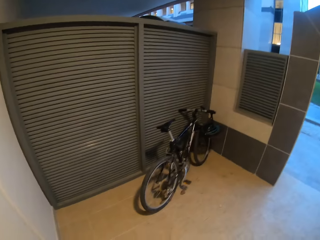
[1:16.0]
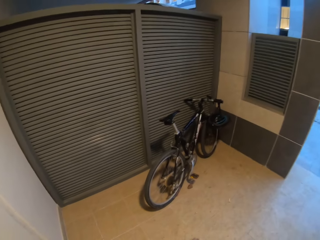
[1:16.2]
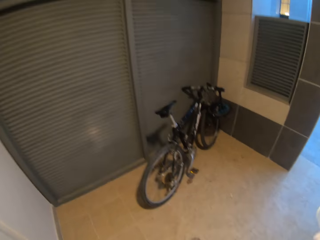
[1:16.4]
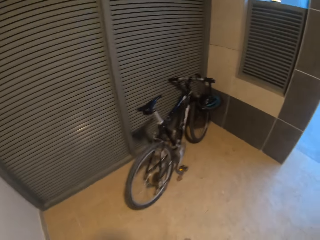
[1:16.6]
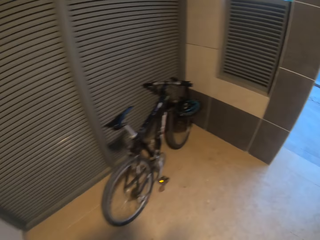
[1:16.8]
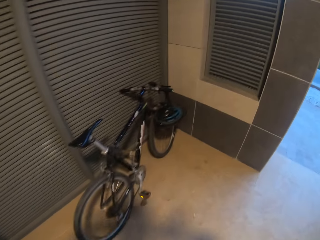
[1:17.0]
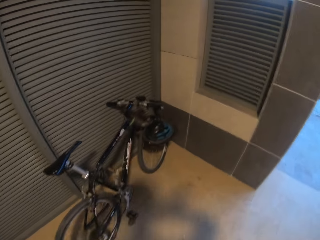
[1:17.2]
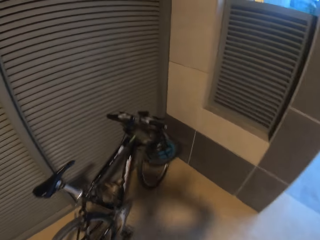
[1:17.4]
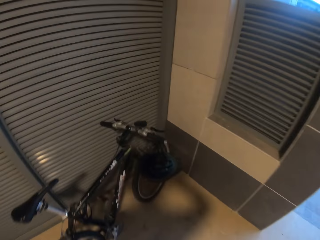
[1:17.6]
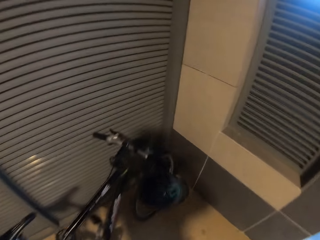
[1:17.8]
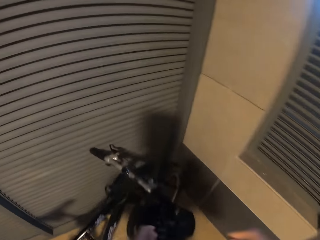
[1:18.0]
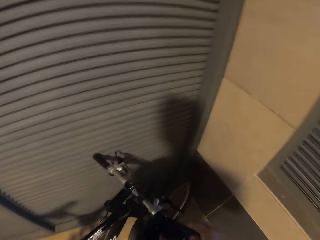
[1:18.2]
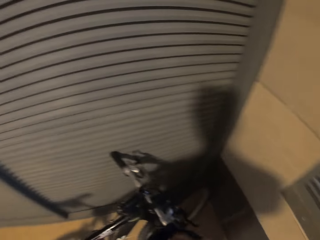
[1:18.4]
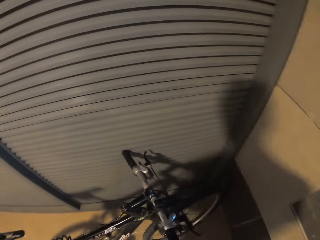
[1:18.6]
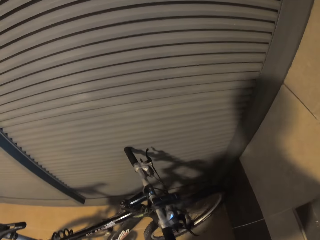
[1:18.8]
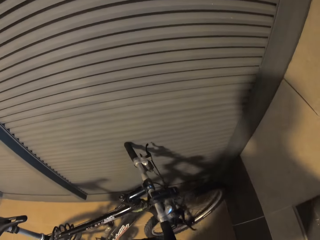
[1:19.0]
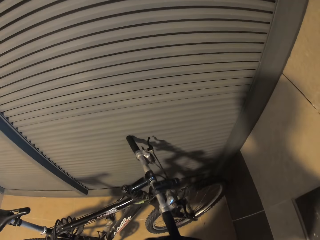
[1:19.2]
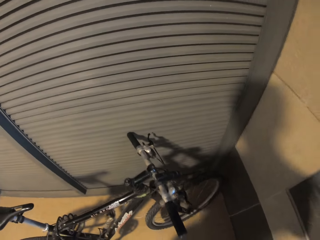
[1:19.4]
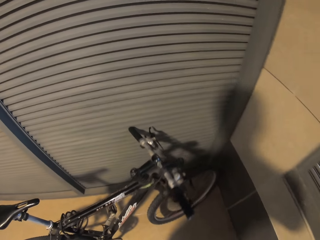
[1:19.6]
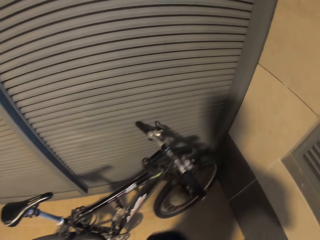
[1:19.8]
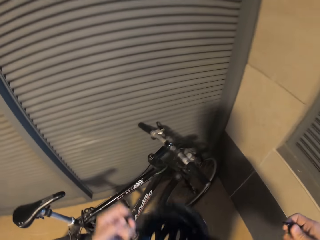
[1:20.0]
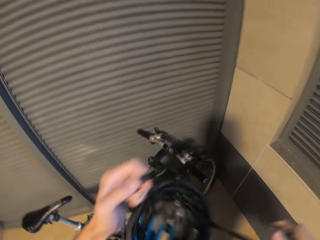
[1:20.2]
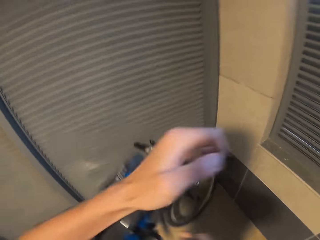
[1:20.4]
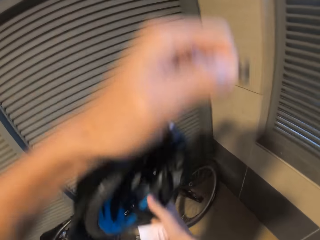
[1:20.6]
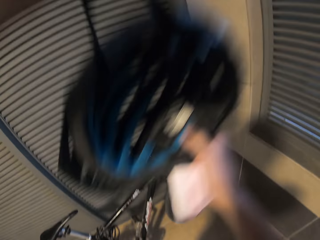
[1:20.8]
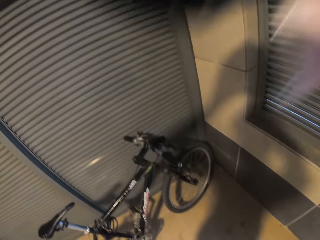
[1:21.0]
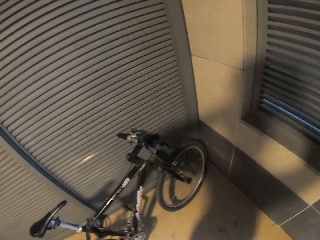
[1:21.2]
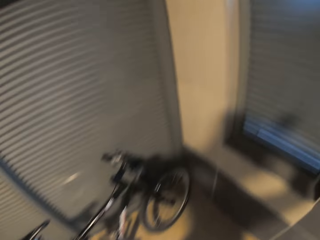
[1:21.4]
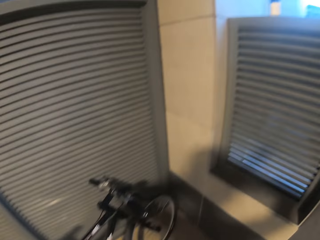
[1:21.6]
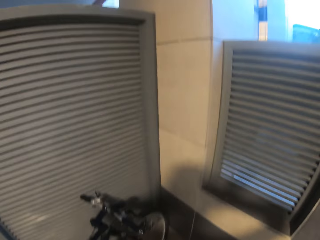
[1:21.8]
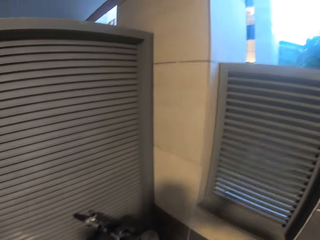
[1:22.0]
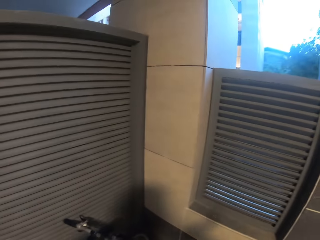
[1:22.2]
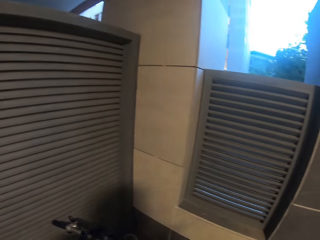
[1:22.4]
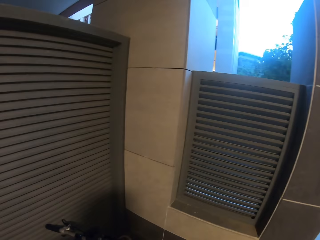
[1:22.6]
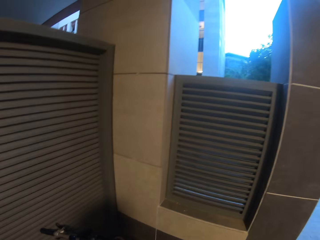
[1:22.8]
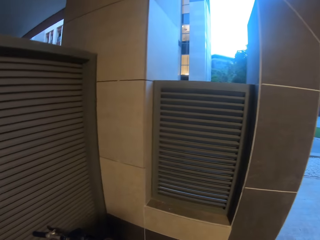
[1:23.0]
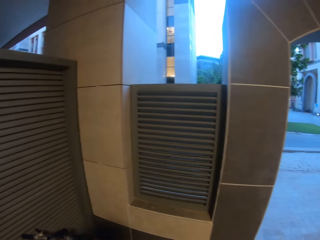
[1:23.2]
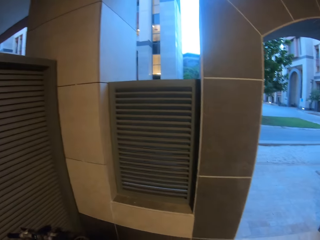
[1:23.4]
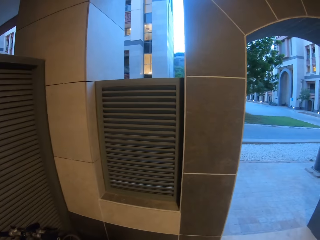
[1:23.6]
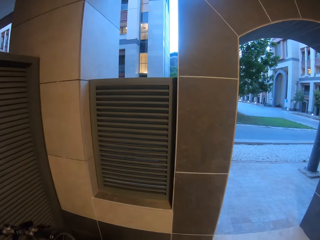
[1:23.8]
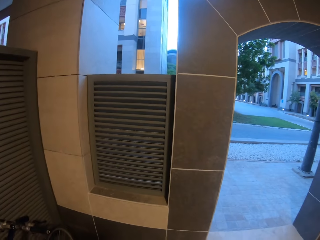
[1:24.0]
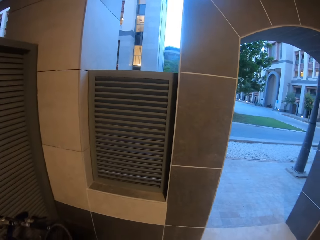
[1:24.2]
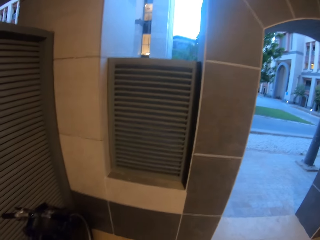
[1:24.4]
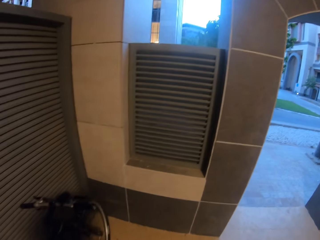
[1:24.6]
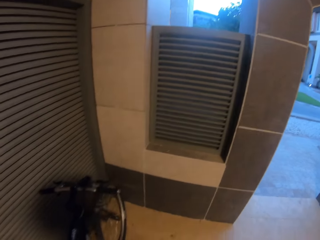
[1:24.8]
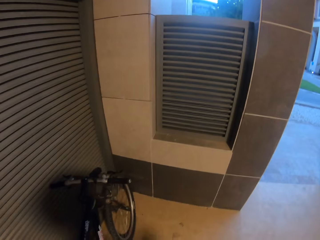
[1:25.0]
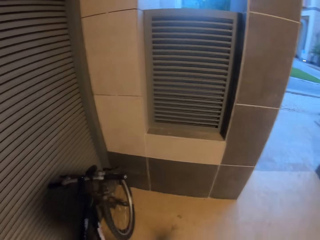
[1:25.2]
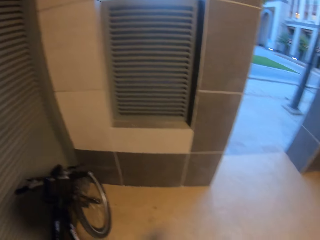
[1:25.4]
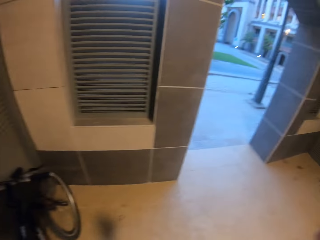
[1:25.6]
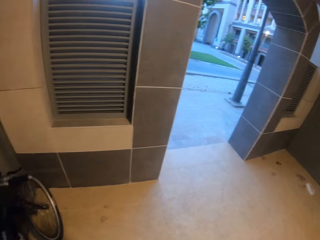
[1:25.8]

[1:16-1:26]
The camera wearer wears a bicycle helmet with both hands. They turn around.

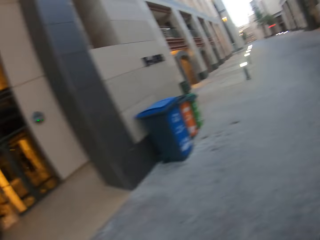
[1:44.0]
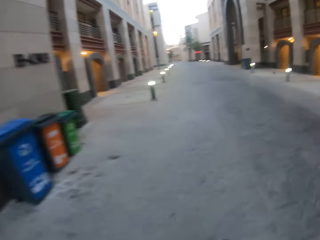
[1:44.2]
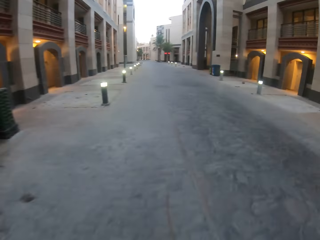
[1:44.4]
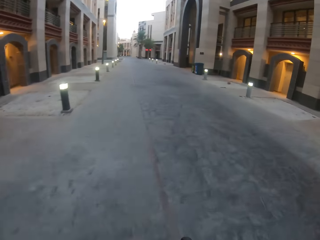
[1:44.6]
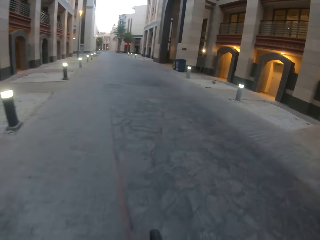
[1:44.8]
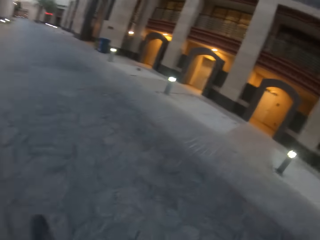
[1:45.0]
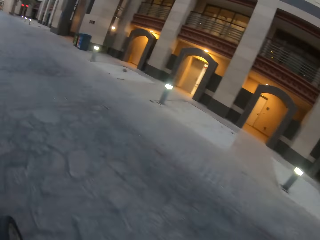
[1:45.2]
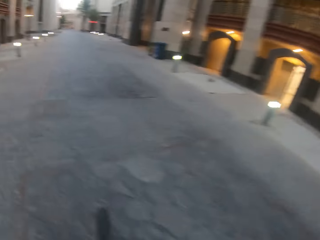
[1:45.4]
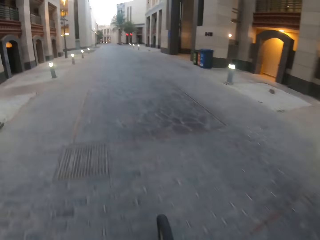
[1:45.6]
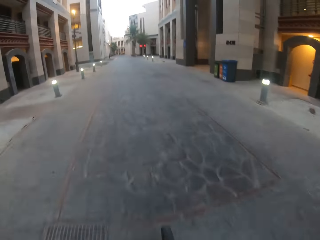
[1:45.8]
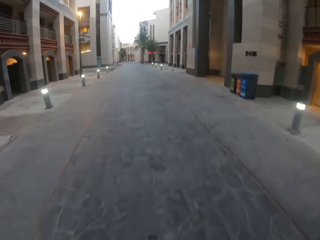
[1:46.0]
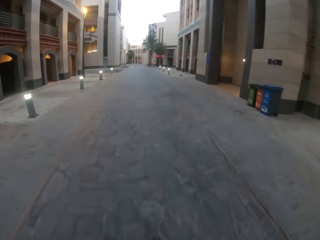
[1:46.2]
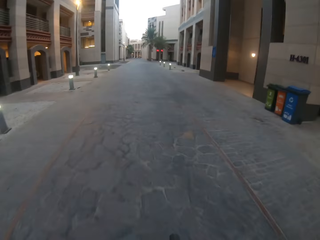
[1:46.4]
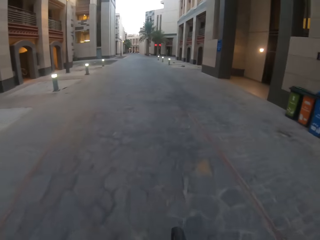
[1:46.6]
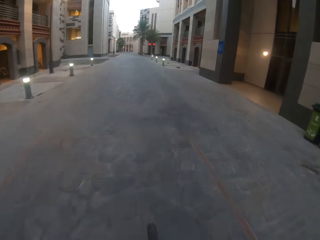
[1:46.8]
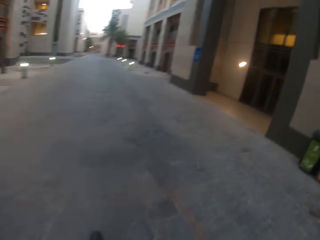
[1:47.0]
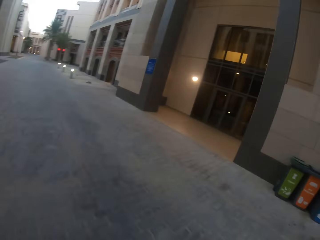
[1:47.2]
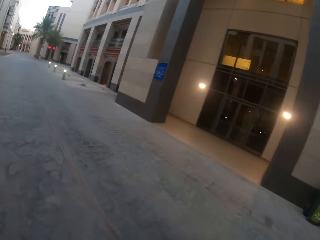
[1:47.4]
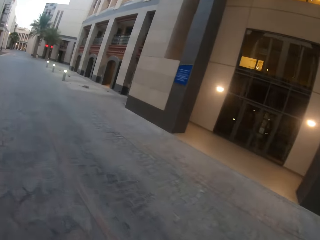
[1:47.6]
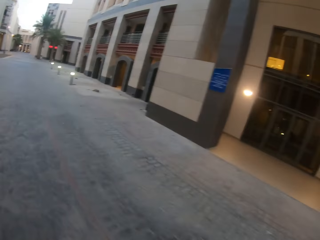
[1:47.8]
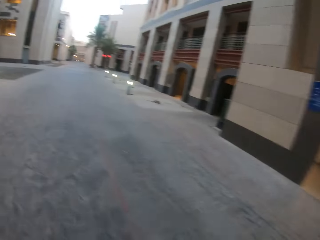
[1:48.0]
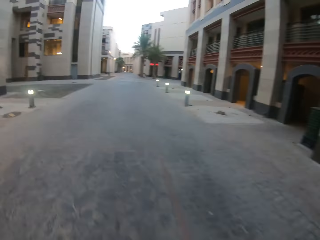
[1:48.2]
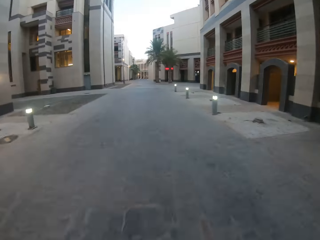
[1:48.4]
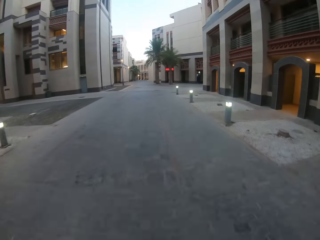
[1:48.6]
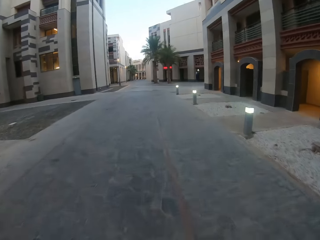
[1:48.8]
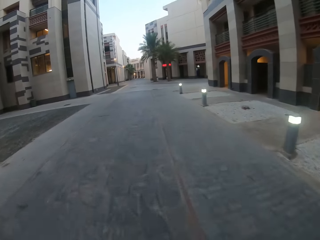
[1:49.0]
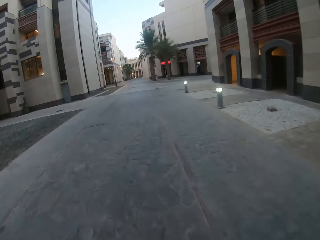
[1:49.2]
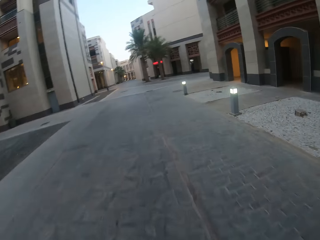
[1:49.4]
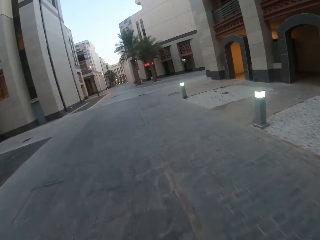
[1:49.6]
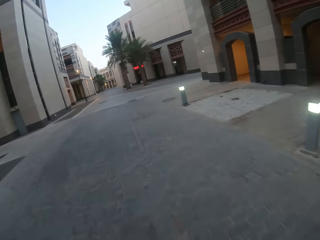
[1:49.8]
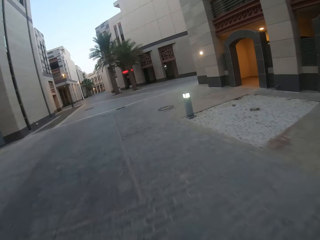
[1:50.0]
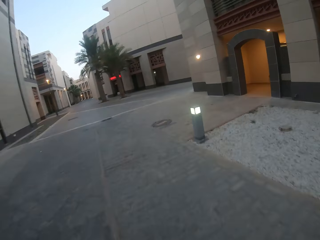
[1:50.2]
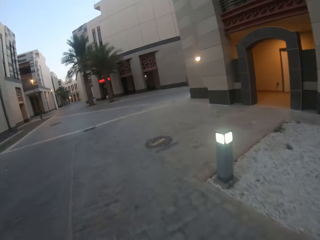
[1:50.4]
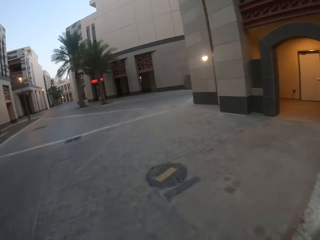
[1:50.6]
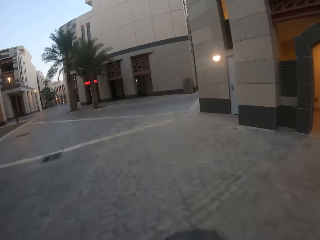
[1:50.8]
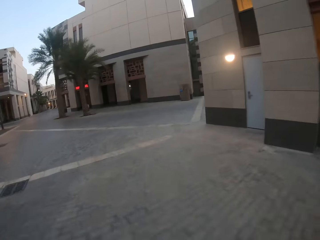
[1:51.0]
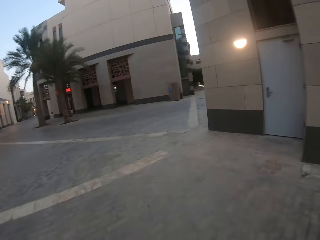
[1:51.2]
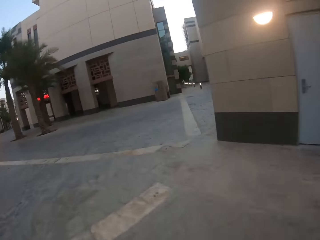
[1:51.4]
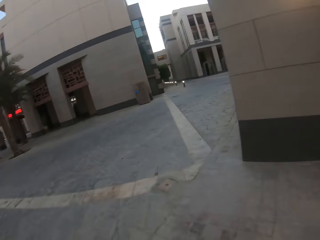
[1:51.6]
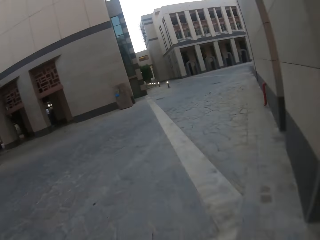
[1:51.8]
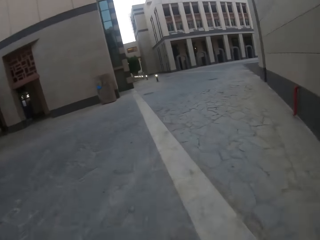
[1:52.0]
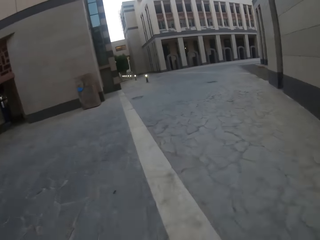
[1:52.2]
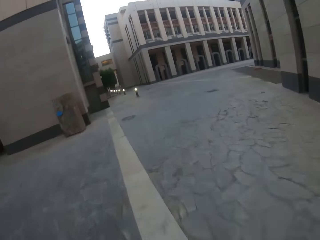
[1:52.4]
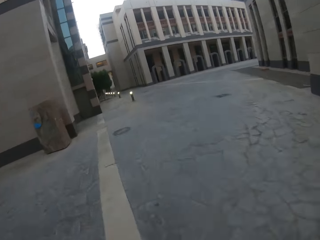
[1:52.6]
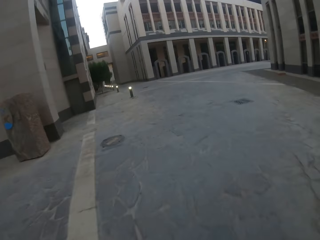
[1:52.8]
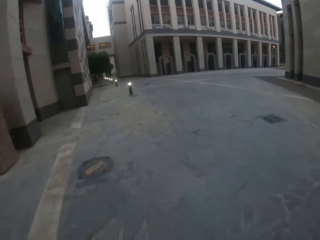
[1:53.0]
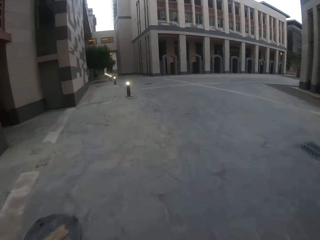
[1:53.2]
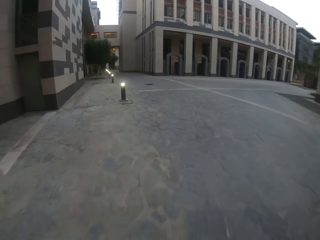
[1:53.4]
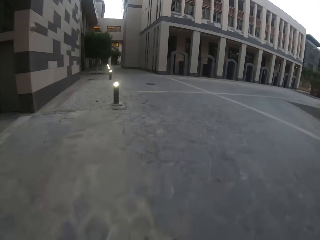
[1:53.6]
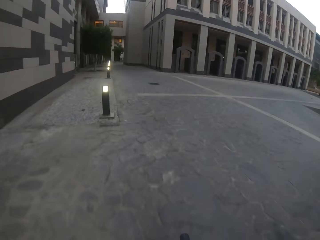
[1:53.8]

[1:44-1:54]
The camera wearer turns to the side. They ride a bicycle on the pavement. They turn to the side. They ride the bicycle on the pavement.

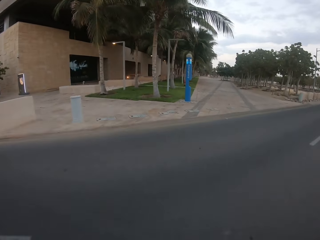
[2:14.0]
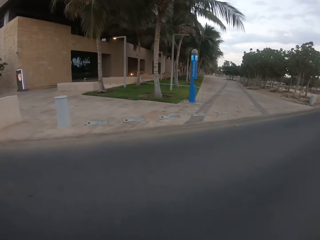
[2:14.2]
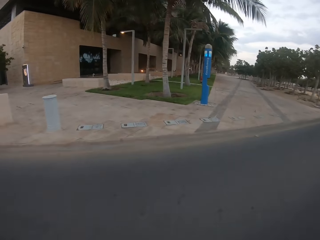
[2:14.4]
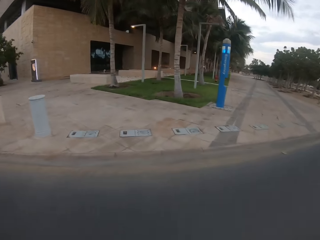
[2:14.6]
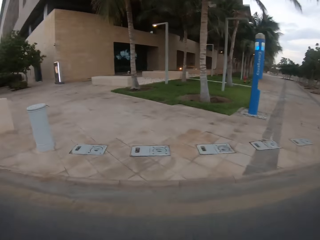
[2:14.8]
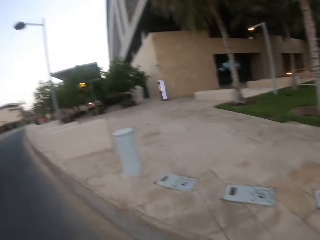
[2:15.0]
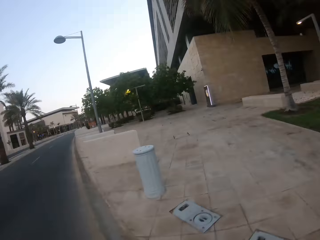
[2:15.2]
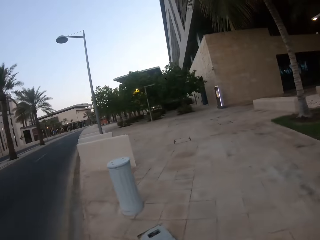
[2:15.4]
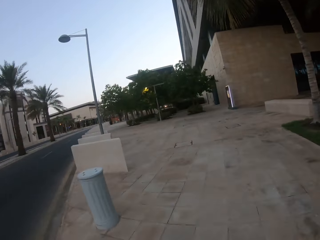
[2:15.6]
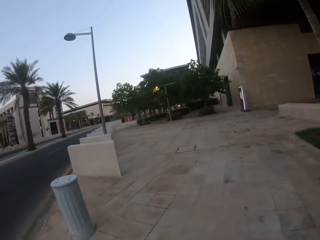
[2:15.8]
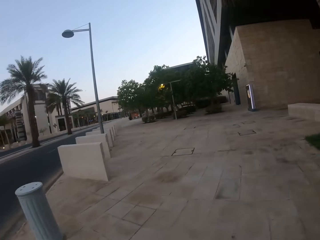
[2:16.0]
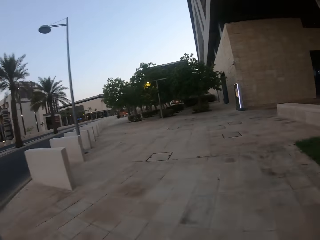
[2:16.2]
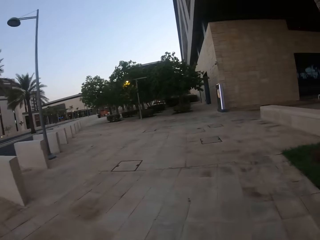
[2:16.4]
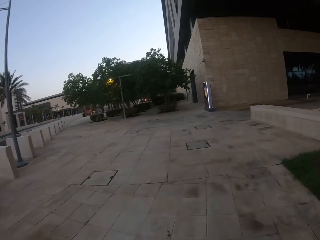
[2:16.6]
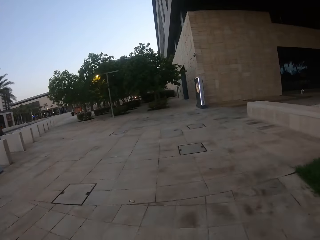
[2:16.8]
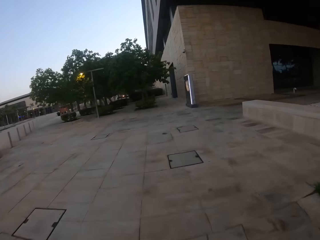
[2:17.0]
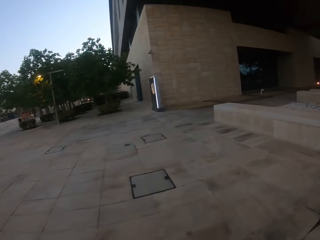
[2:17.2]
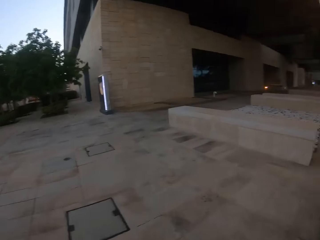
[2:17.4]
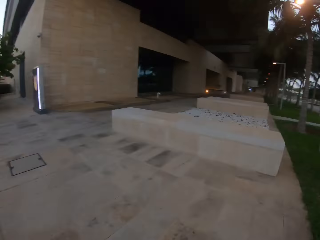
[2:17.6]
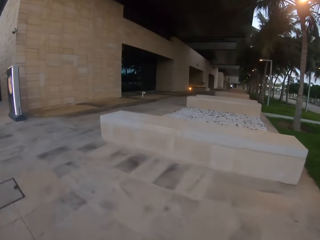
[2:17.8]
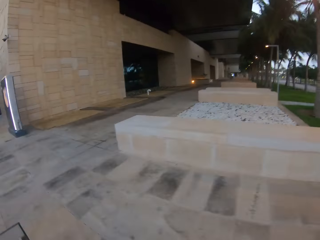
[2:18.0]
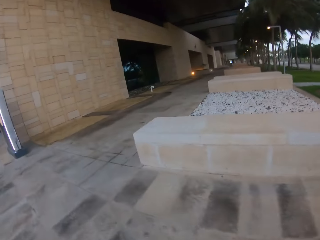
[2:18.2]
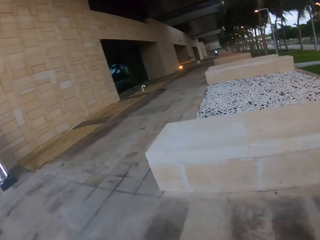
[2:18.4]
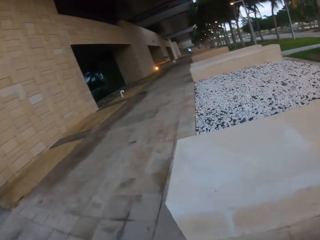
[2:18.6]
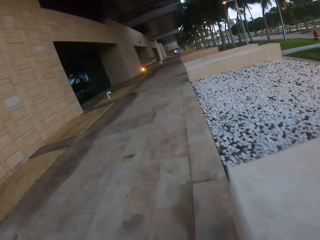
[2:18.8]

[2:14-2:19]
The camera wearer turns to the side. They ride a bicycle on the pavement.
